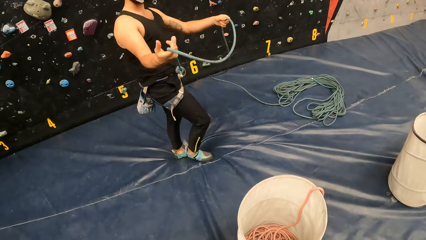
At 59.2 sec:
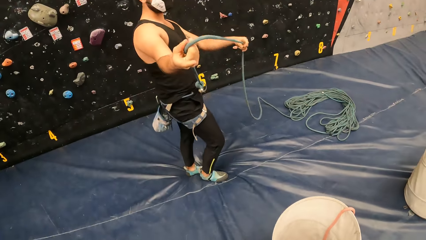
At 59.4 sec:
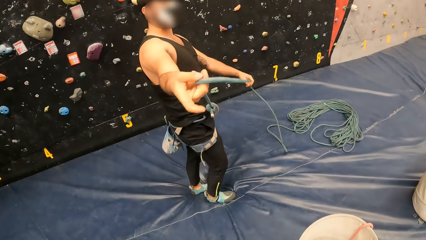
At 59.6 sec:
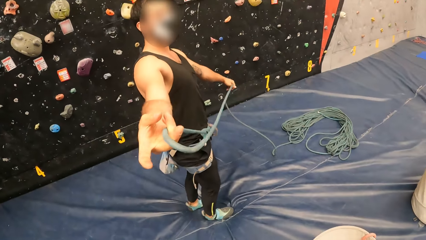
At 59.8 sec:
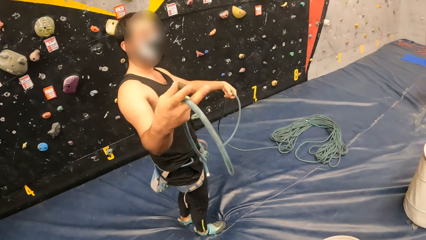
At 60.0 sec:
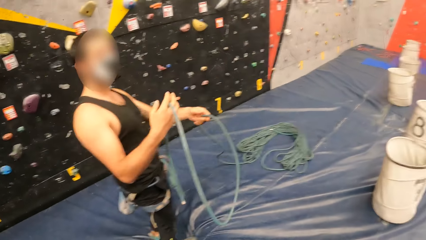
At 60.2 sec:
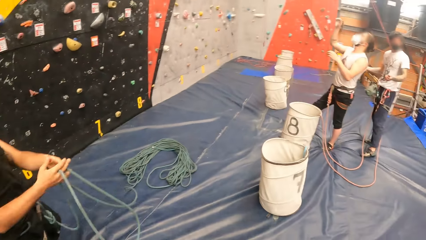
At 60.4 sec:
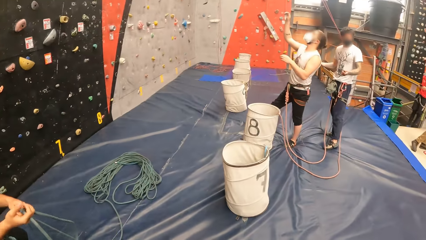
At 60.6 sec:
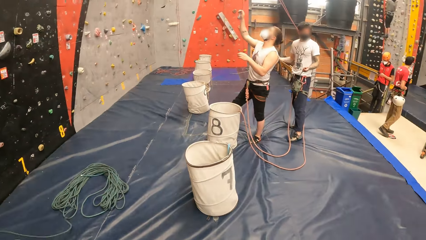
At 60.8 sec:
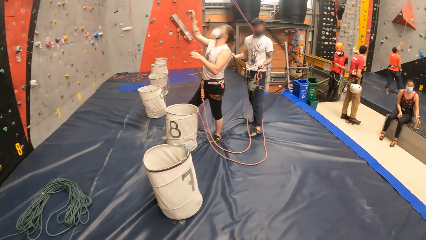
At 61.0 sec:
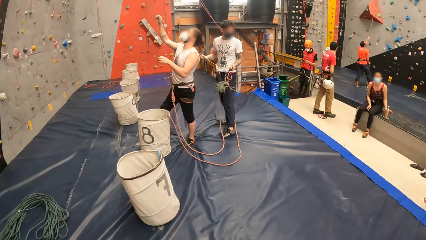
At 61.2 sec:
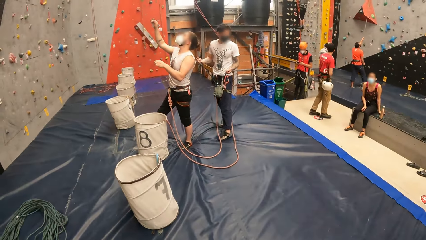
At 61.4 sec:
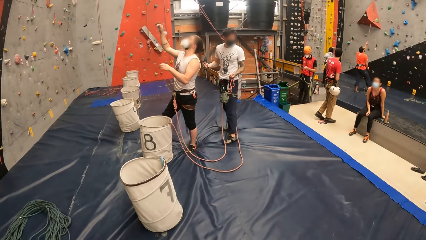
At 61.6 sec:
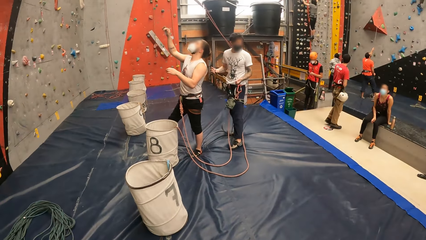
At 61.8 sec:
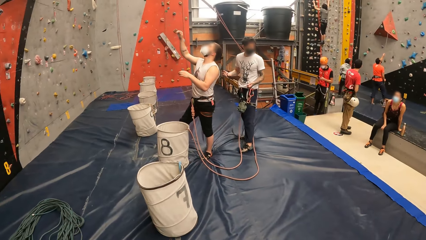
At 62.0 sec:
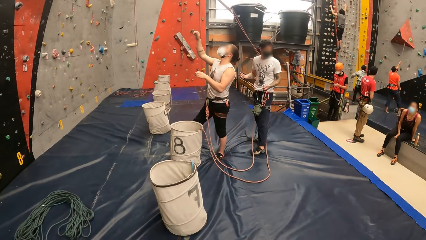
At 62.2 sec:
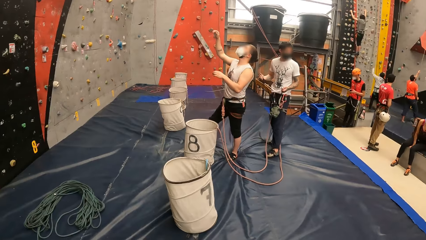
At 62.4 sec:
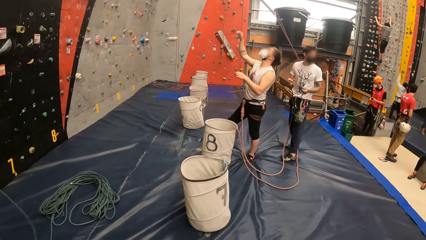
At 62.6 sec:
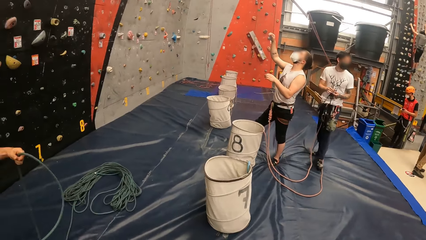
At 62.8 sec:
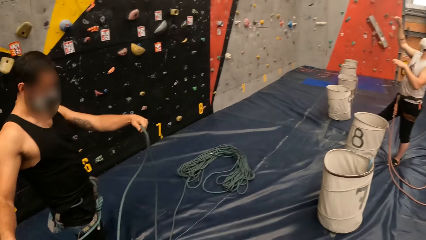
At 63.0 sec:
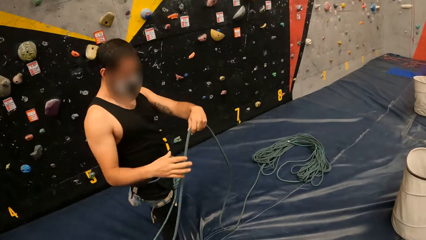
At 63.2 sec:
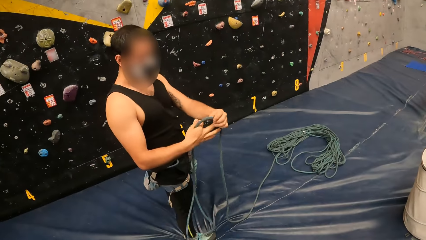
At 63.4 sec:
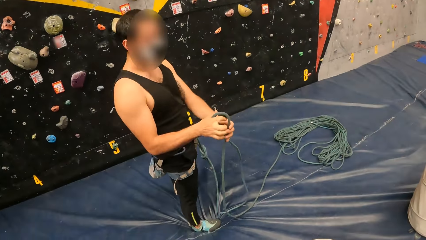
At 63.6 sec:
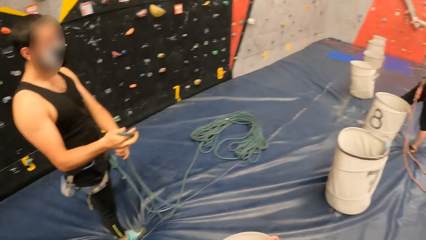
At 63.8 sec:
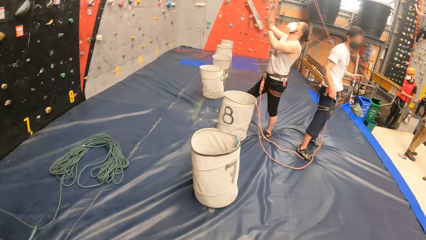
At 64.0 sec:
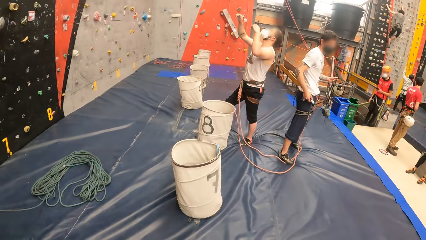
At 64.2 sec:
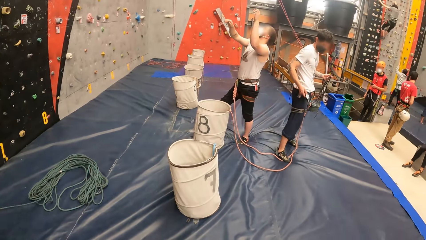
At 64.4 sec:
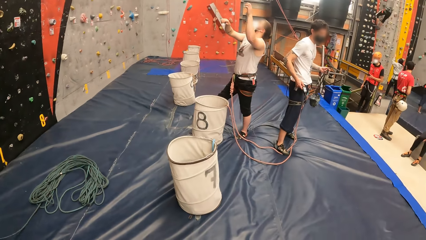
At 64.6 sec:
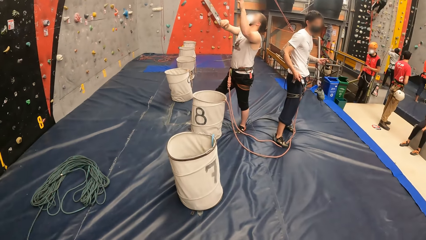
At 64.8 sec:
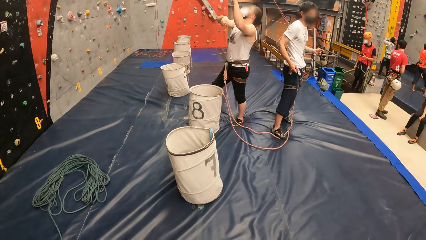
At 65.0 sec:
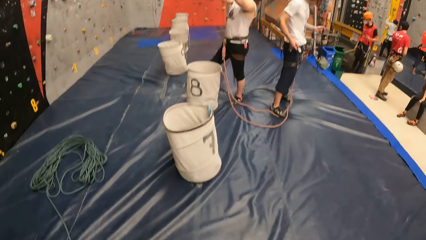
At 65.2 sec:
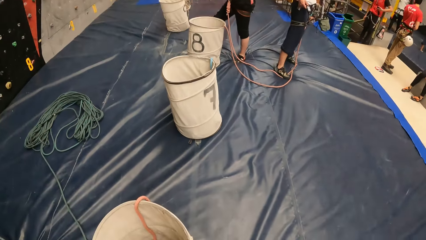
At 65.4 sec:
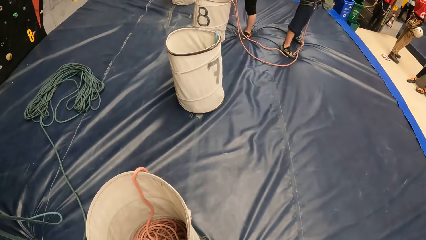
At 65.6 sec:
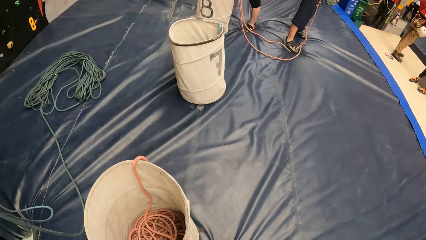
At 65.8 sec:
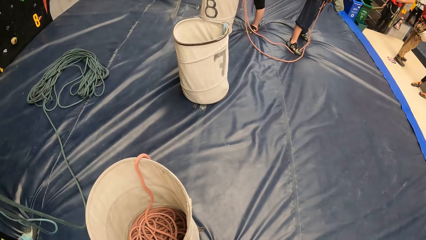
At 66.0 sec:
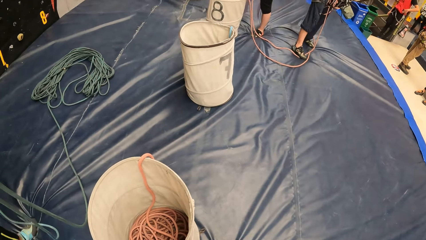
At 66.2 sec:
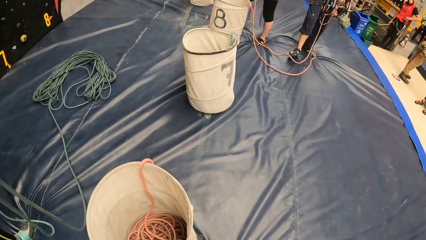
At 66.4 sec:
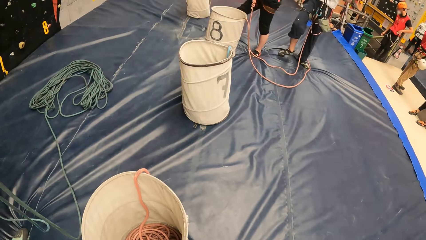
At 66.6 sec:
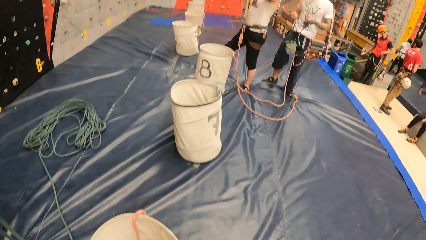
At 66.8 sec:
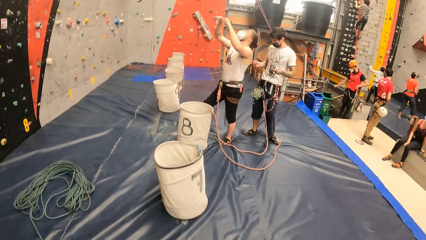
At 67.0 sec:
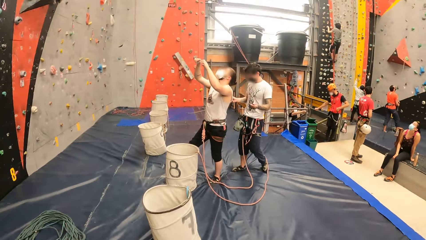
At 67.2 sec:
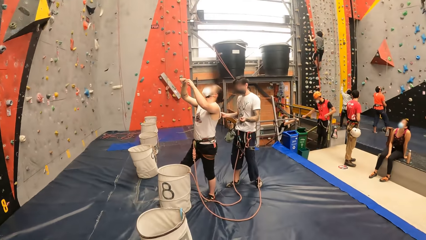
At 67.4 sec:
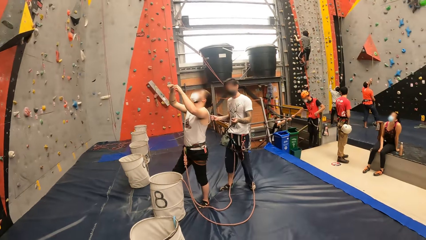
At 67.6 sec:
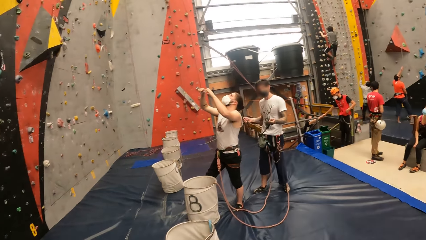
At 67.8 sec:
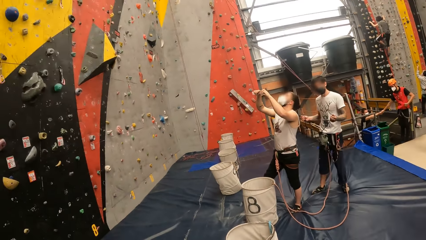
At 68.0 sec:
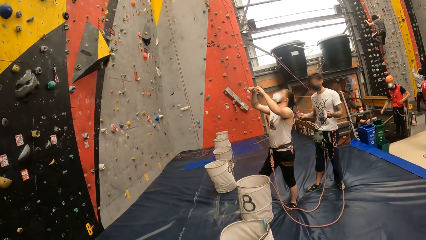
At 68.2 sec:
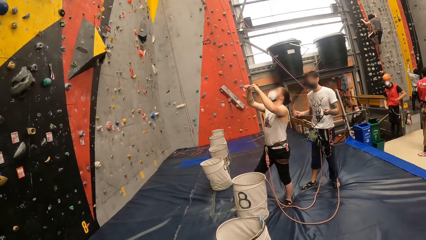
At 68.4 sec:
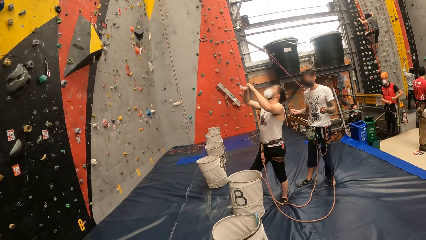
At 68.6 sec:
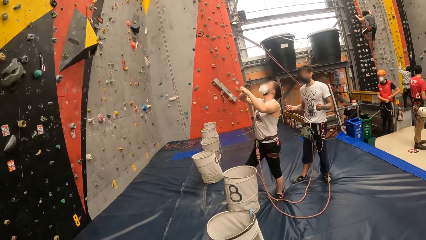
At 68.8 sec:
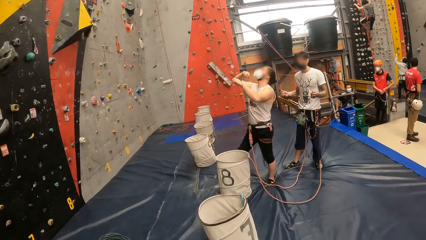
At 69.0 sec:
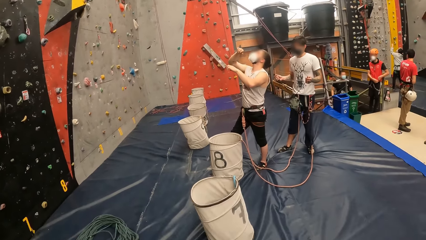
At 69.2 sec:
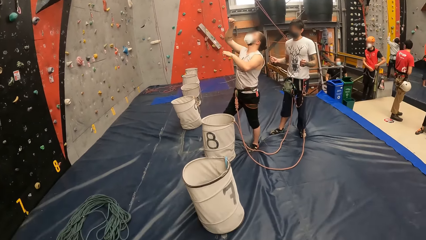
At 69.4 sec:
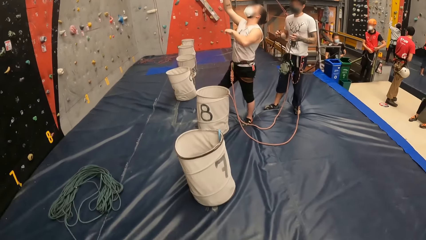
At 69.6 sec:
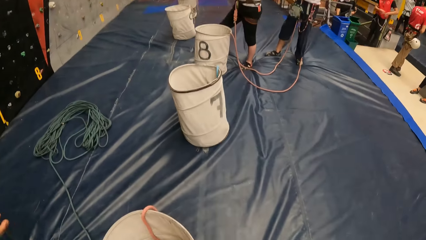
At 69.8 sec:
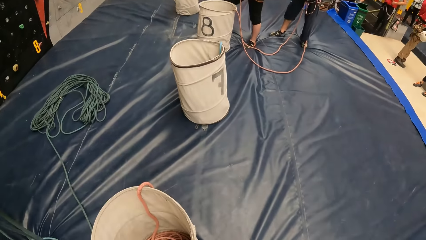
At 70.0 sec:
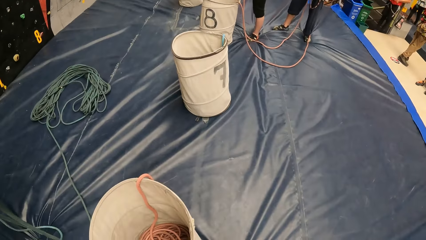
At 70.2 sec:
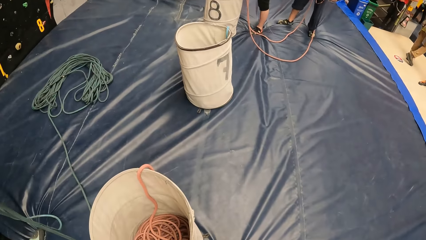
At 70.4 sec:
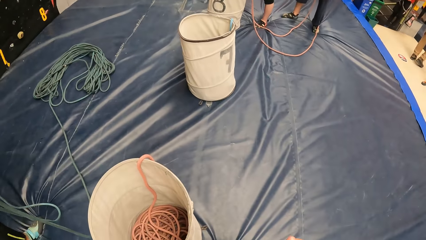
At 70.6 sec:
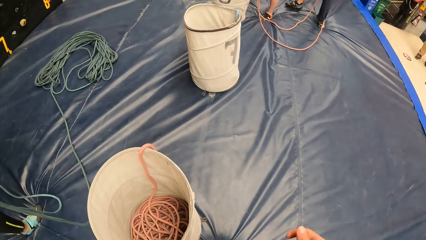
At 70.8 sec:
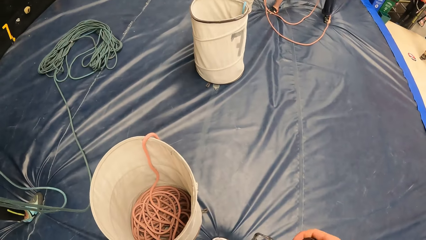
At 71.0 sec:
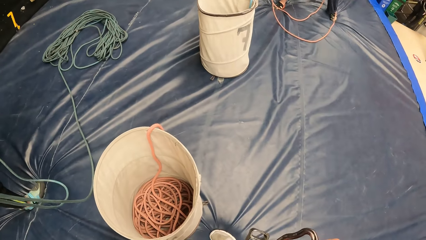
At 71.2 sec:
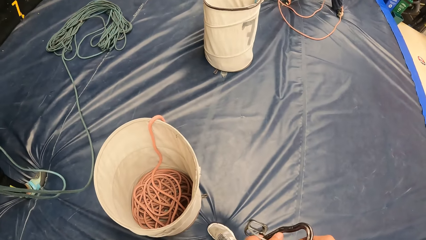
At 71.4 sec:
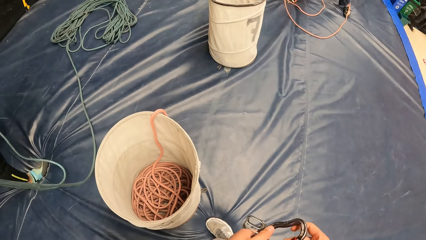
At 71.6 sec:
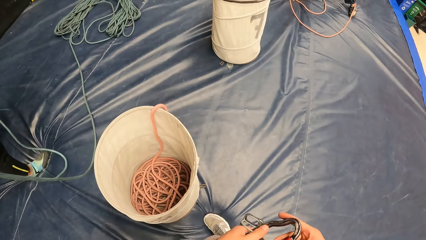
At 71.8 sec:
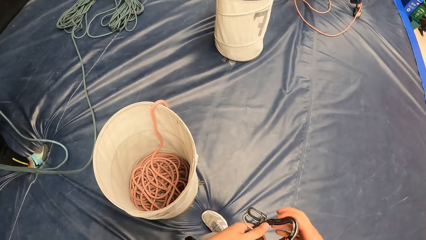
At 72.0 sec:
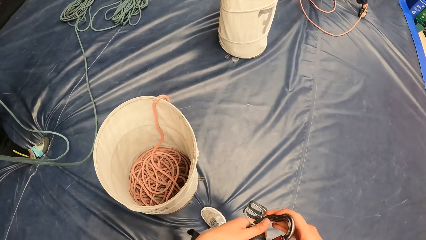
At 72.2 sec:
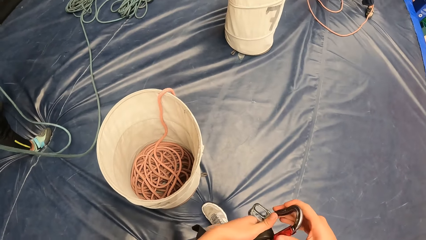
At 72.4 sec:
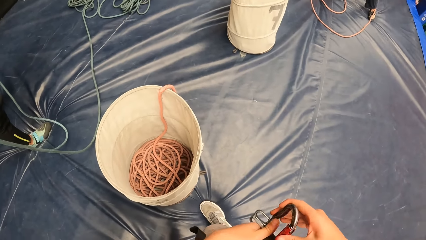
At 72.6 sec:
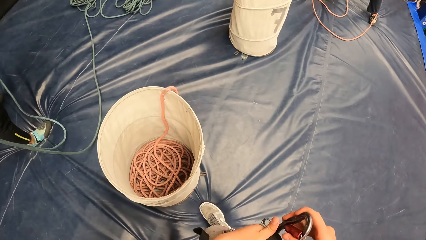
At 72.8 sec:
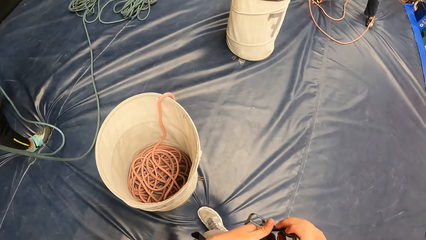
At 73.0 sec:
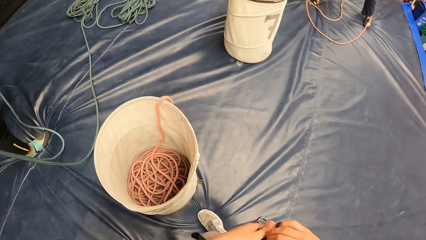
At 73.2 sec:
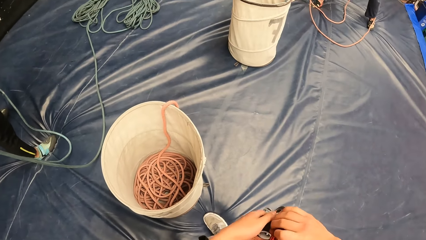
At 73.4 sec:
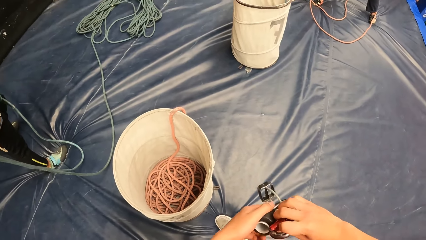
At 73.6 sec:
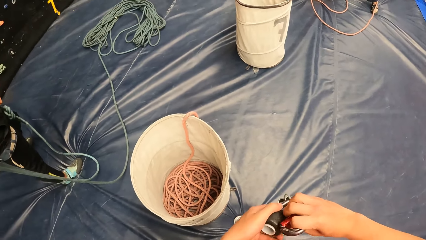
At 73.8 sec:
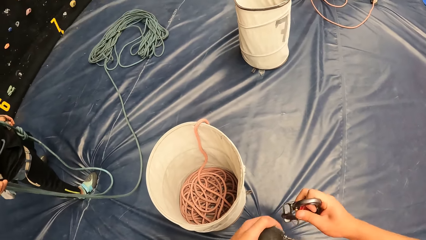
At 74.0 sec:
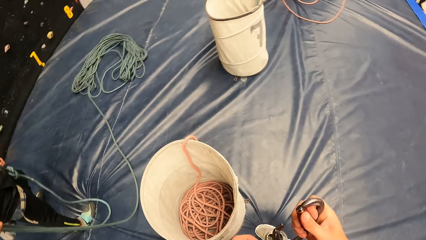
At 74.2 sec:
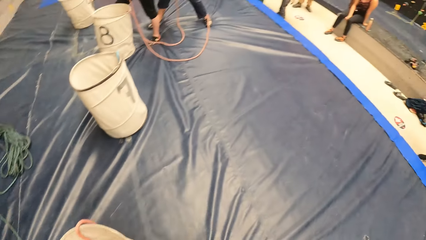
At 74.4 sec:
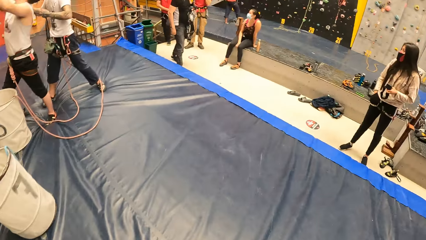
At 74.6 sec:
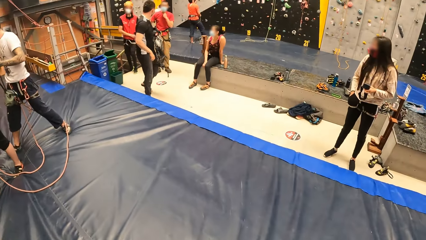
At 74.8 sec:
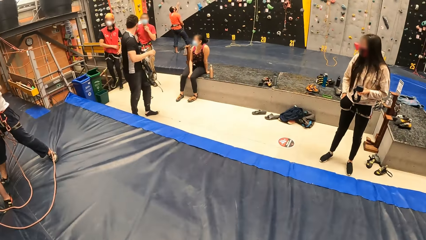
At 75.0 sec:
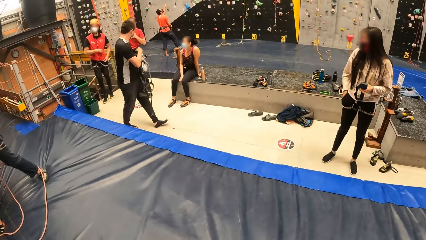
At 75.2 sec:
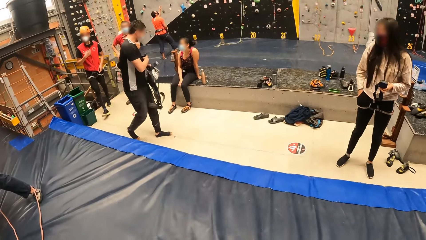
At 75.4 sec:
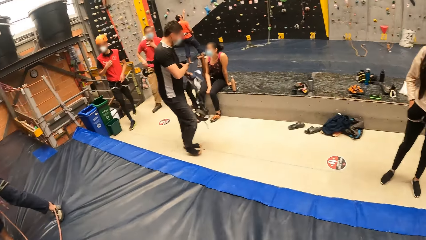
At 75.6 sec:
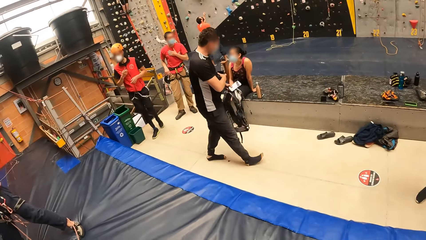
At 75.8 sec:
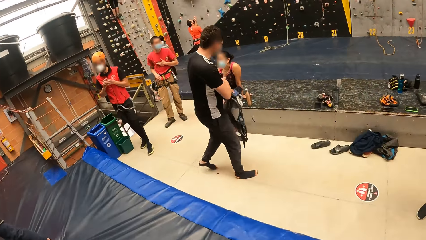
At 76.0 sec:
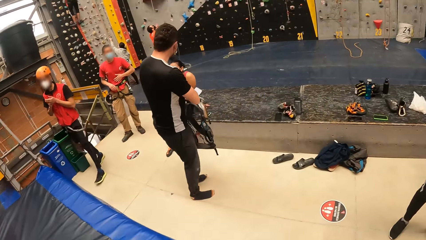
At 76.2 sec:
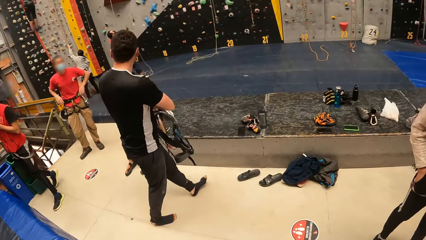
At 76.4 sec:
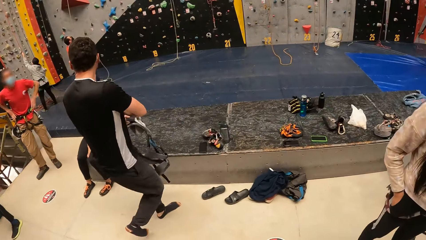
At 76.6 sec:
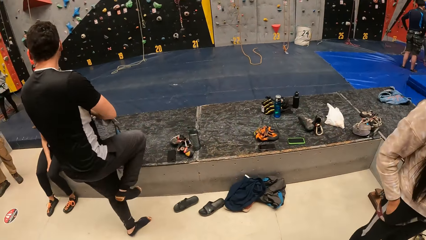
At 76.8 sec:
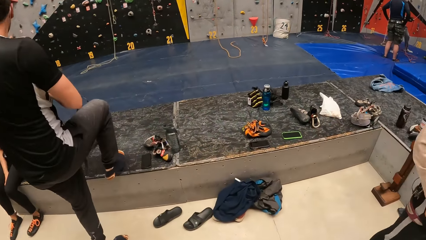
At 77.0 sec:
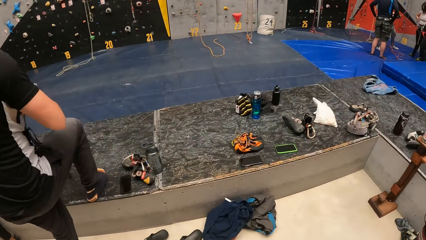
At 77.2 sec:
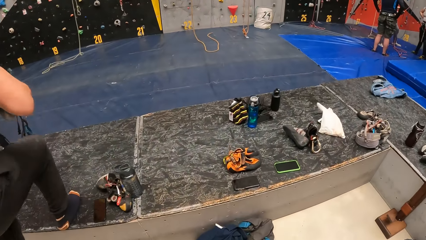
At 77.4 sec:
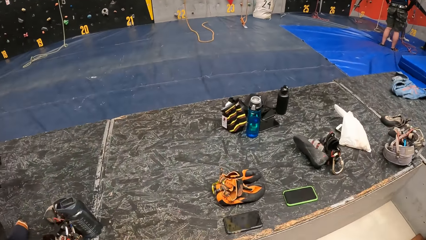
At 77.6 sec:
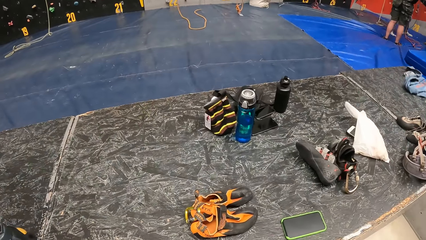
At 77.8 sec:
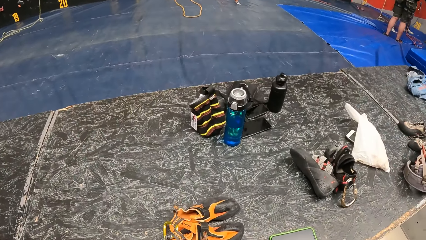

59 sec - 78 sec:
The camera wearer looks around. A man aligns a rope. The camera wearer looks around. The man aligns the rope. The camera wearer looks around. They remove a hook in a trouser strap, open chains, walk in the climbing room and look around.
